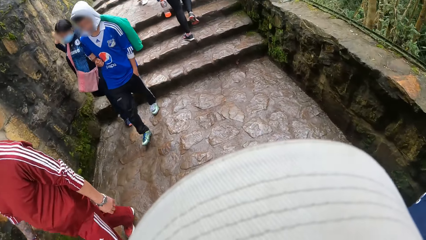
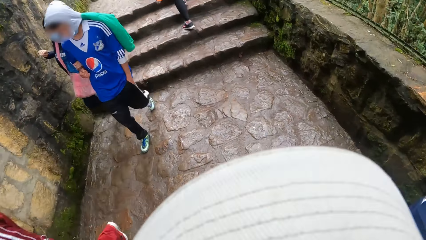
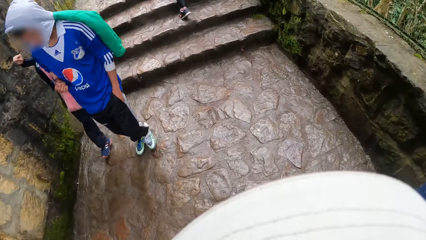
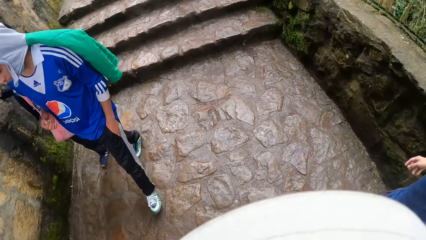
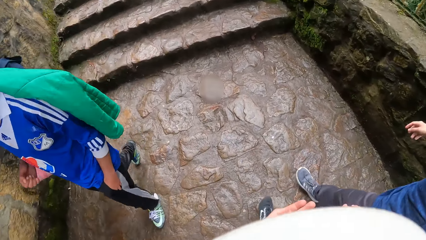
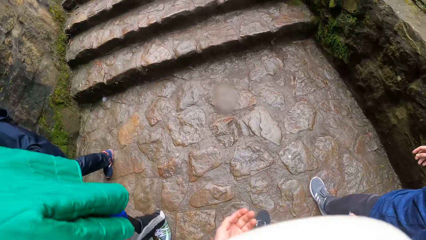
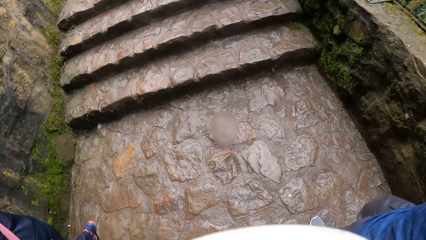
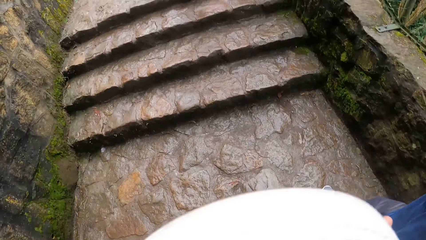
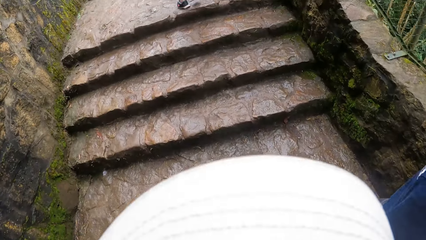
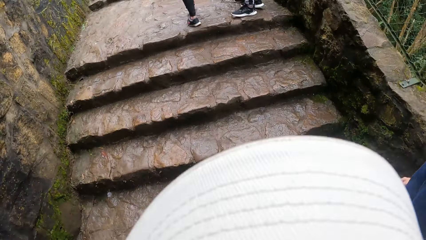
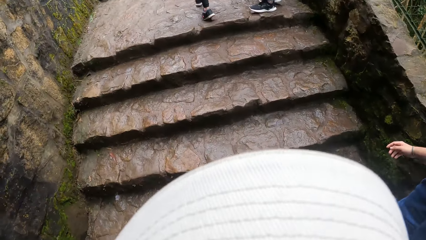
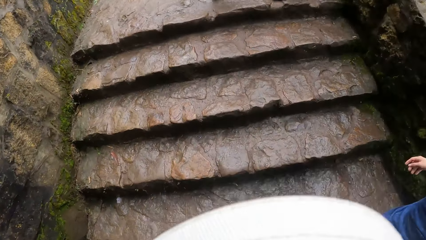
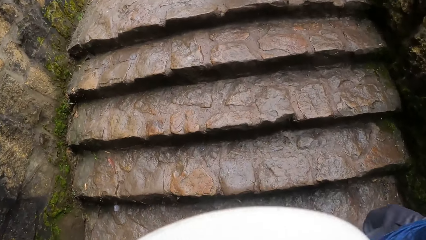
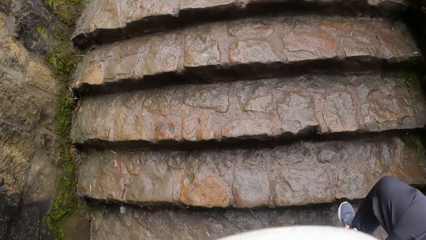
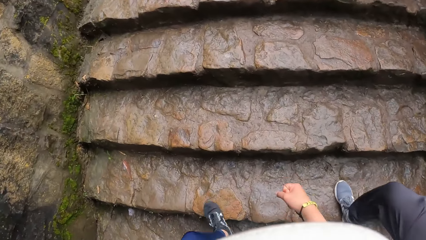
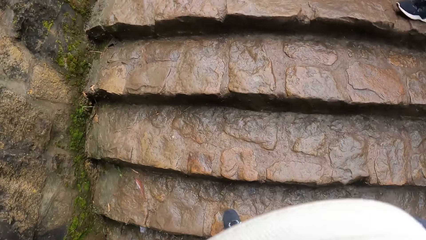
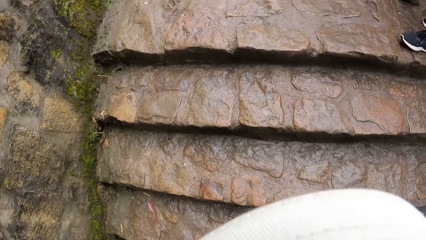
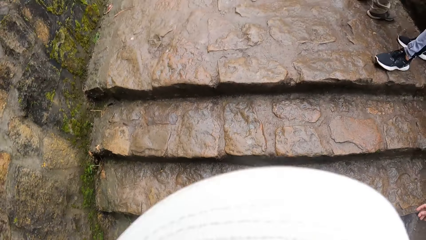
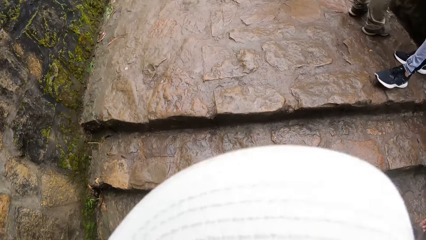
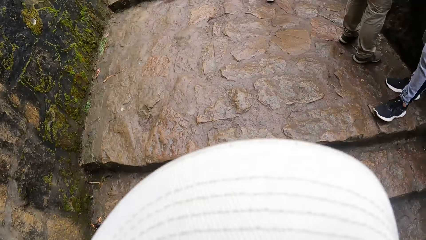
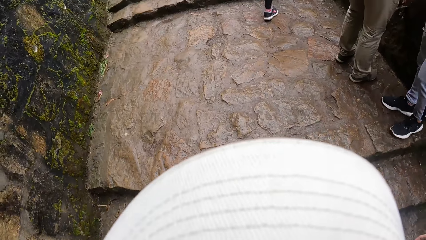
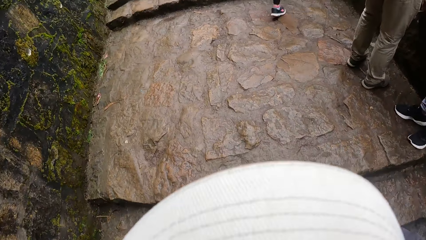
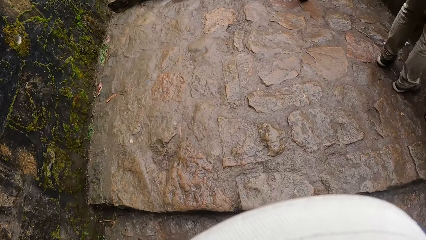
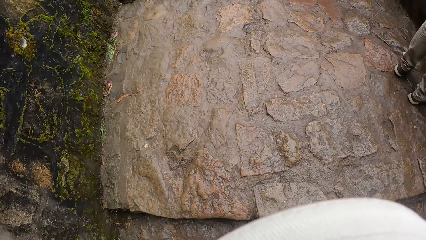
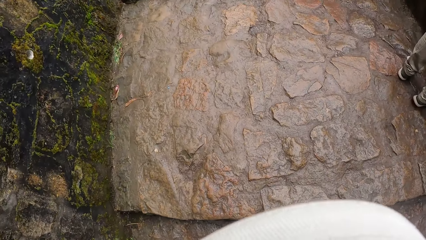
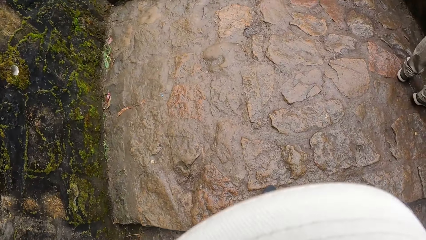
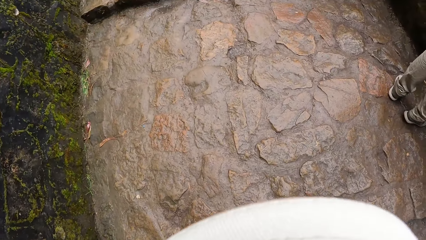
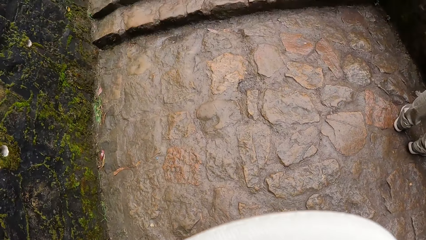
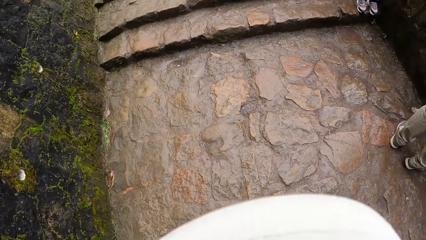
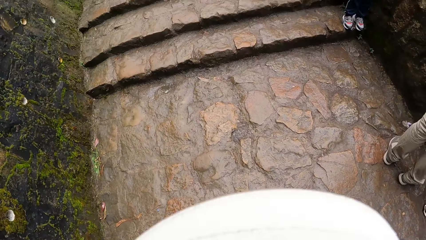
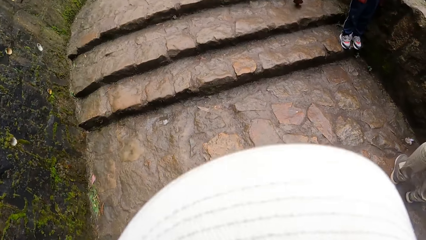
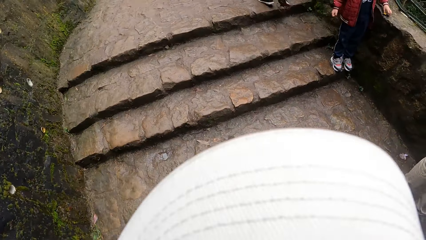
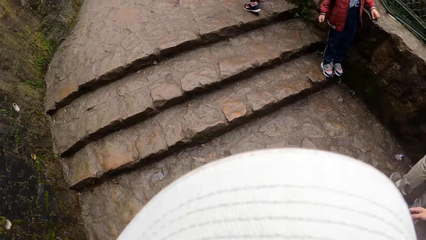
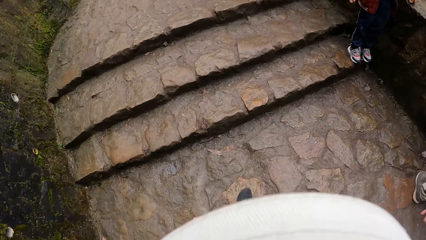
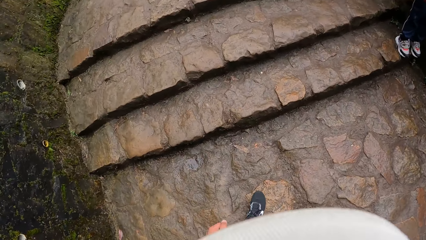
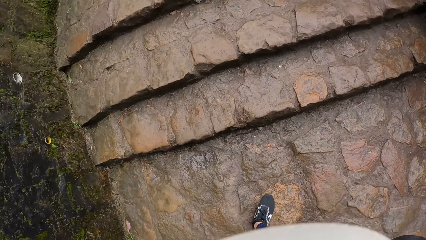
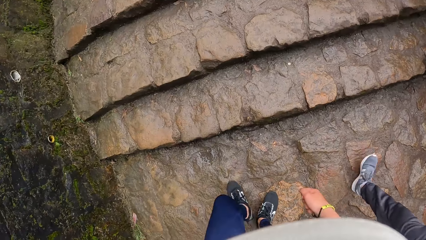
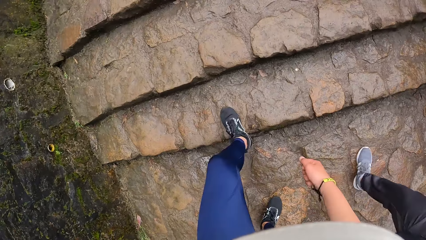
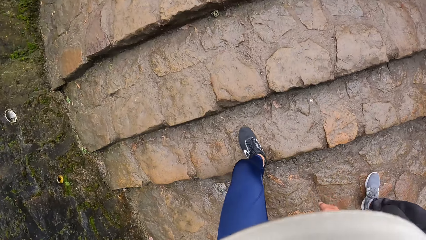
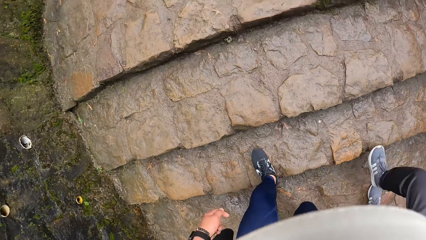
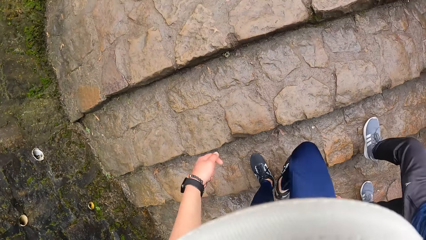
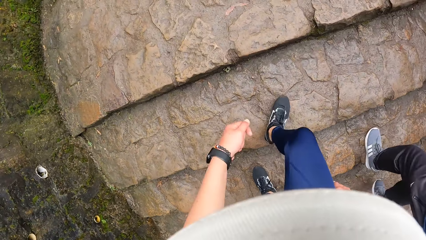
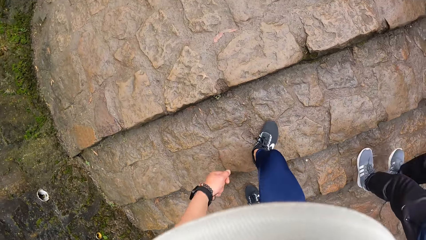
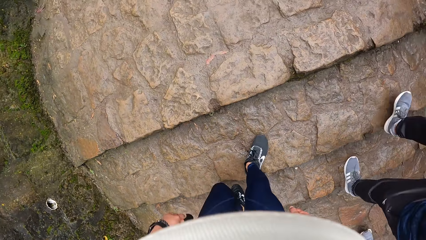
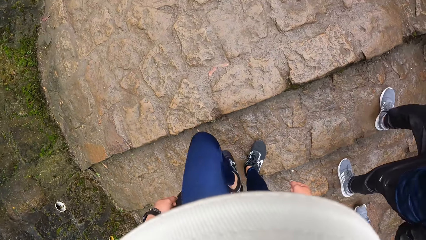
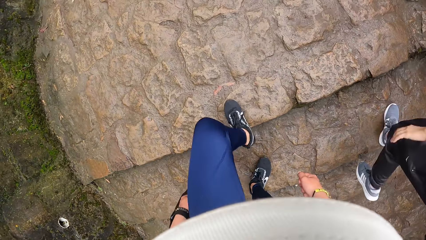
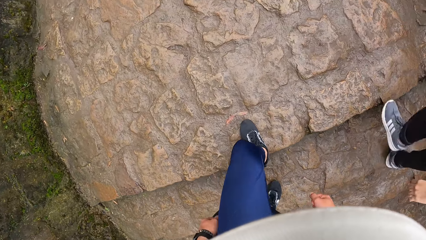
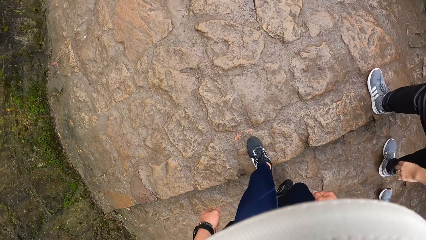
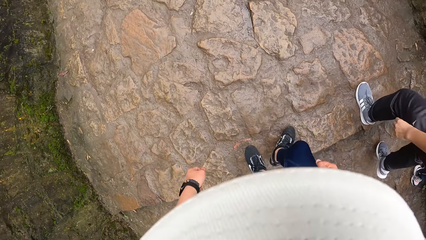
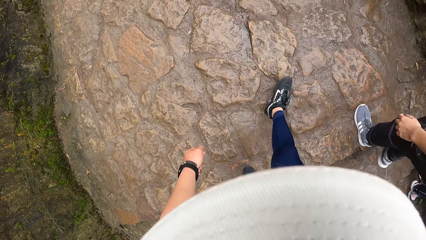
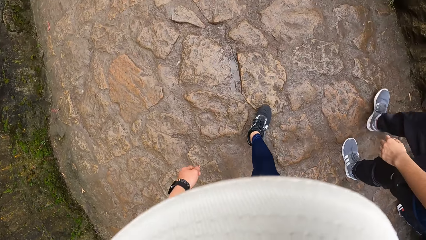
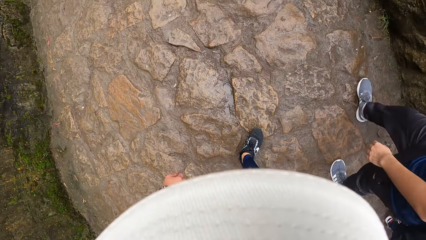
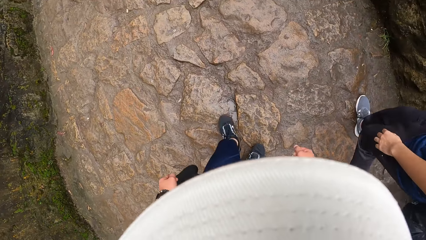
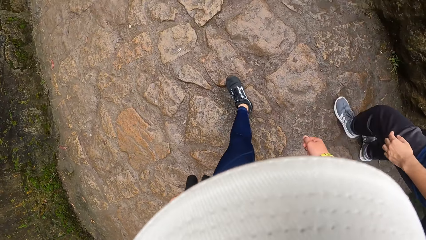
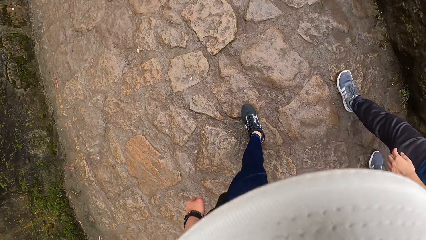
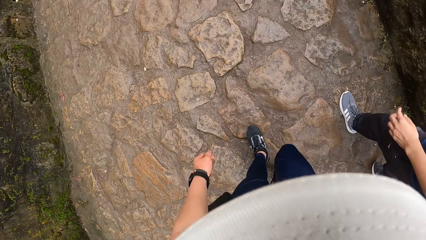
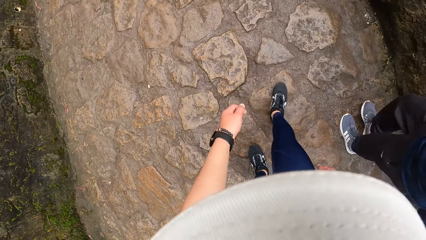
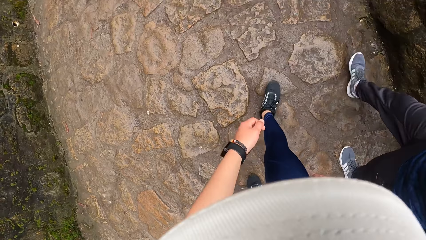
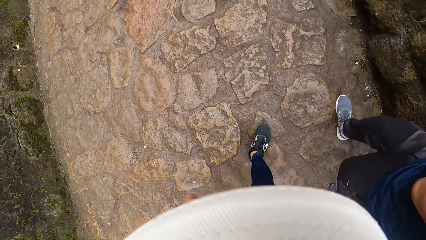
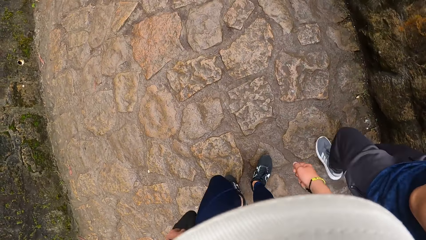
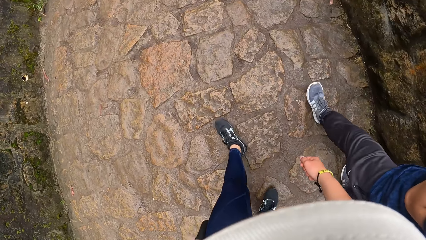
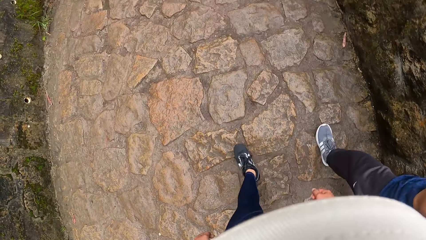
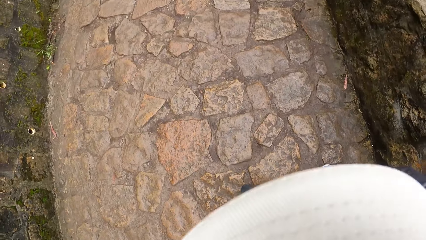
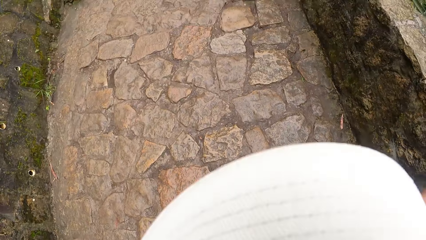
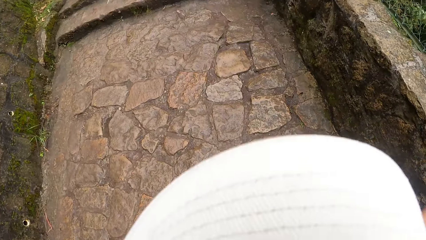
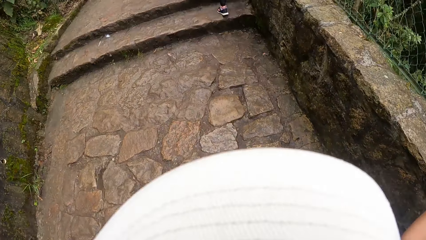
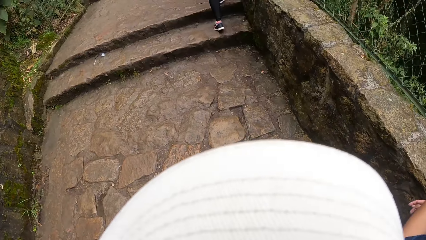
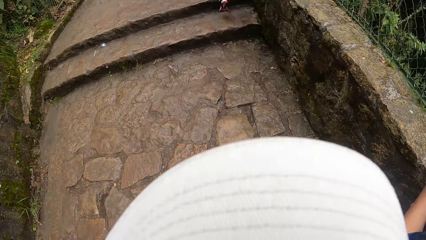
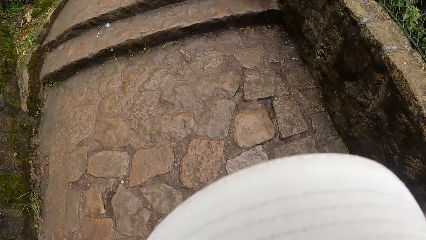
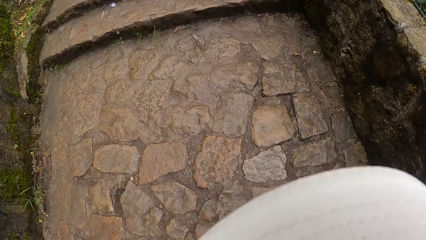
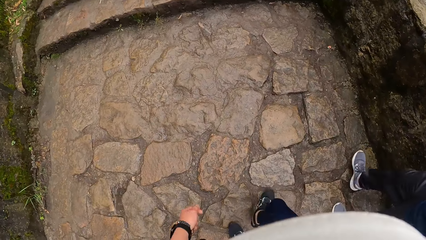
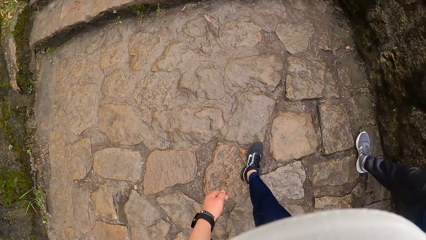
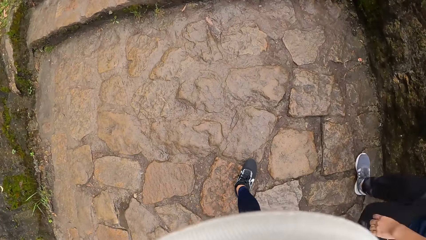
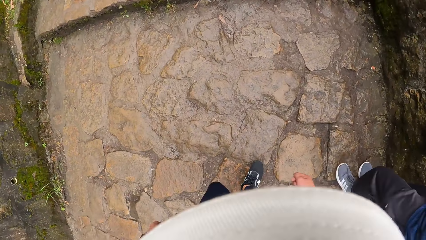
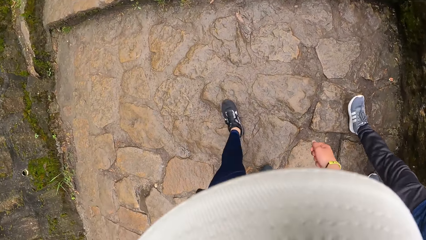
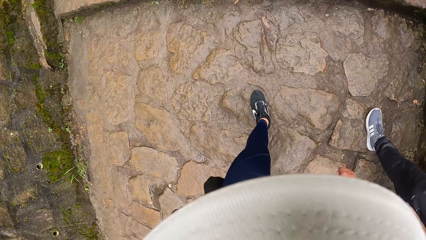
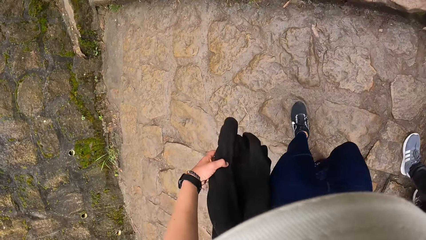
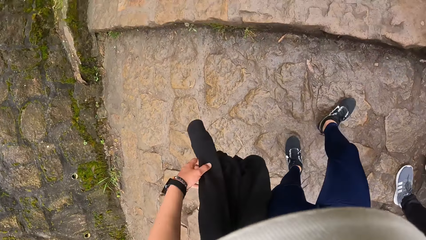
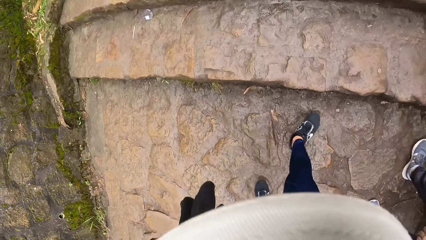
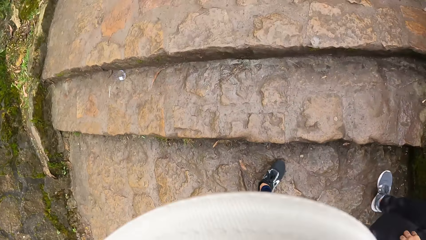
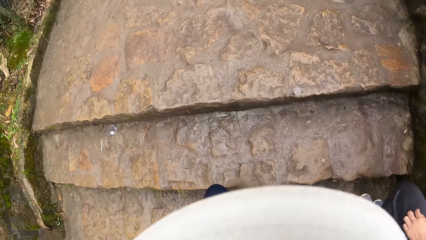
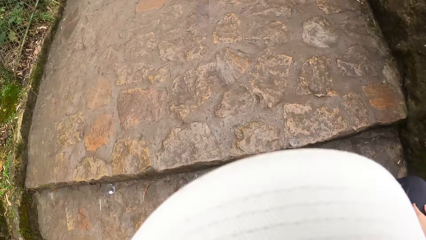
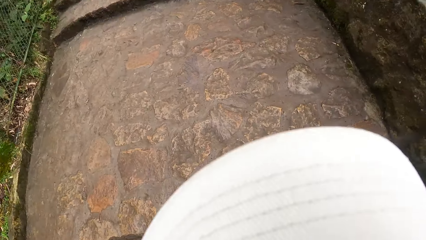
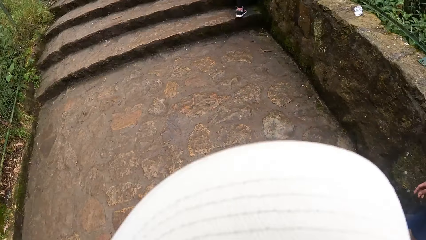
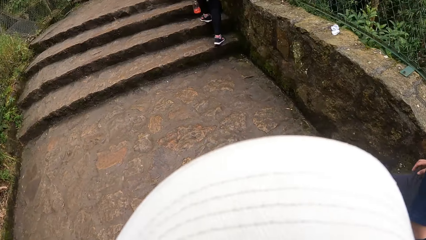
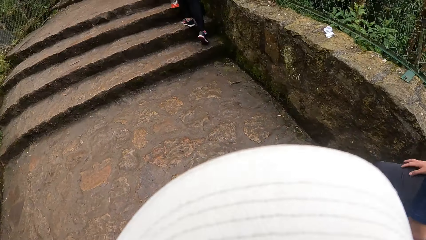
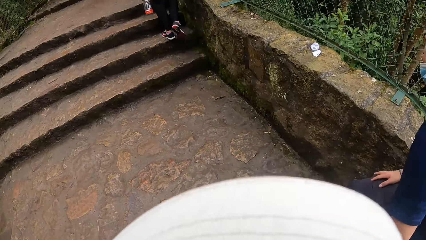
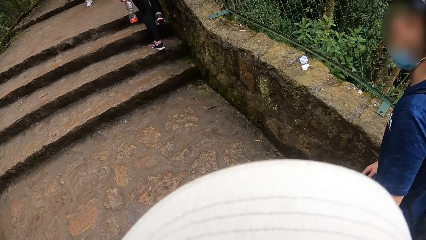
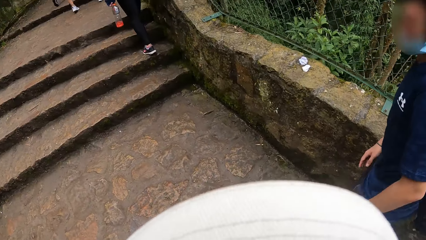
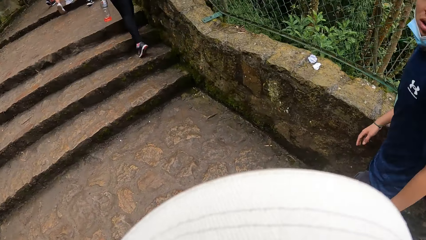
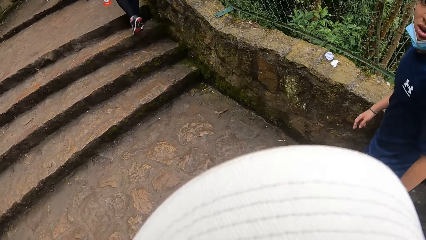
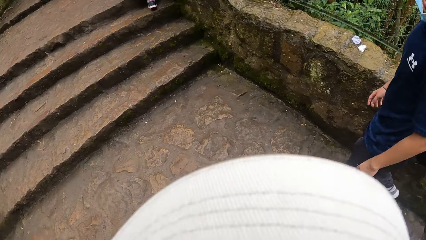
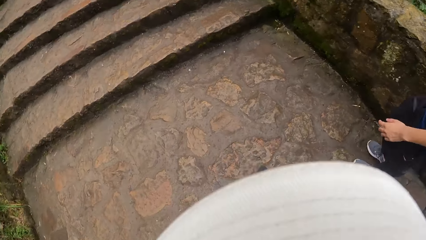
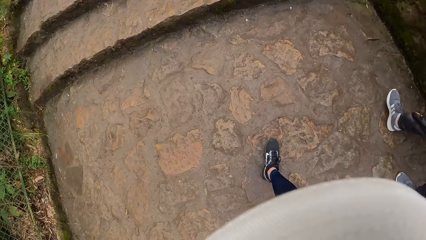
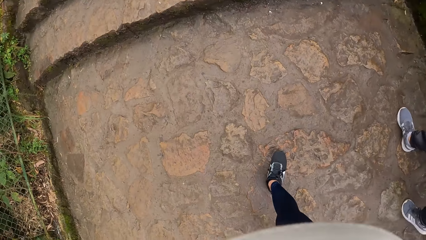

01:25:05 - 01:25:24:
The man climbs a stone staircase to a stone pavement. The camera wearer climbs the stone staircase to the stone pavement. They climb the stone staircase to the pavement. The man climbs the stone staircase to the stone pavement. The man climbs the stone staircase to the stone pavement. The camera wearer climbs the stone staircase to the stone pavement.
